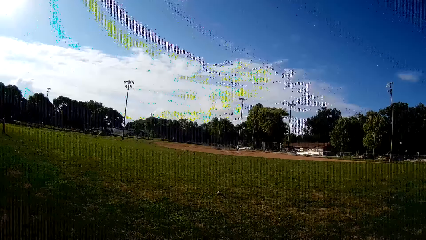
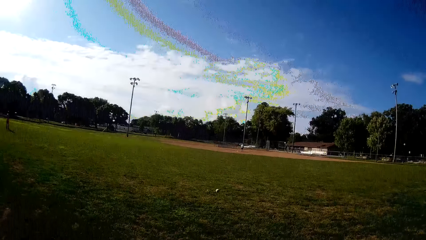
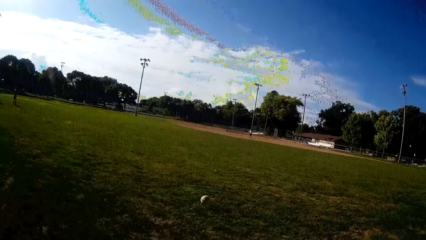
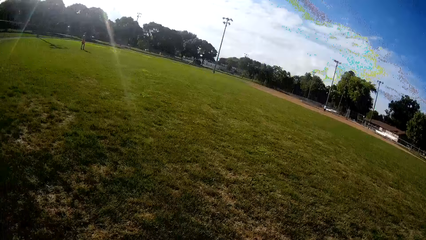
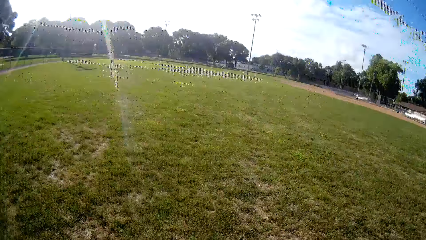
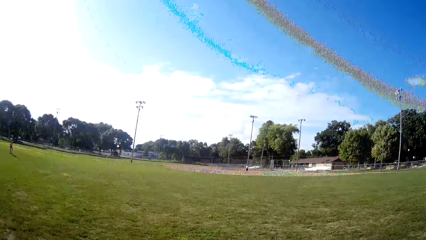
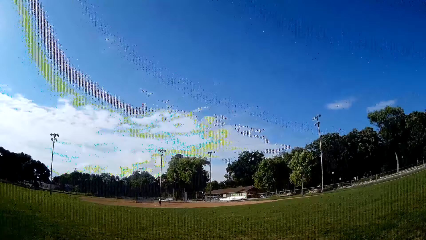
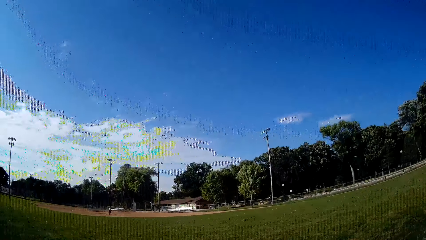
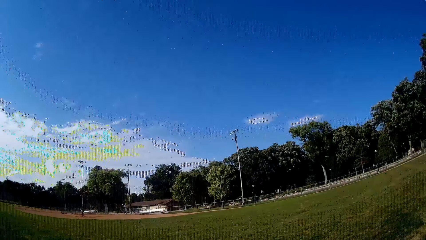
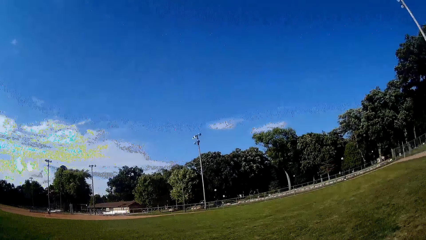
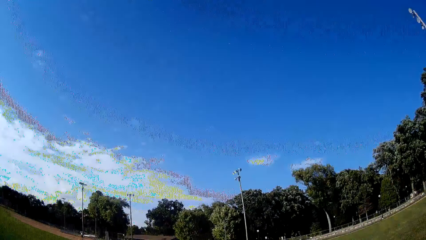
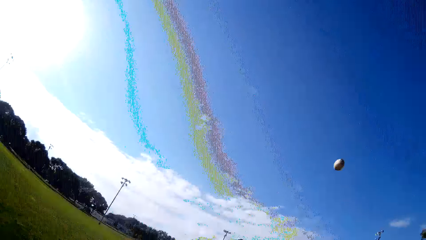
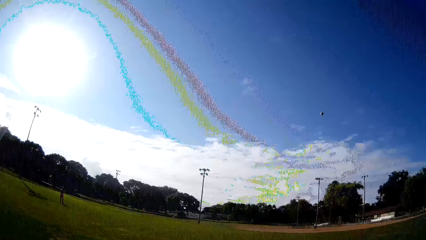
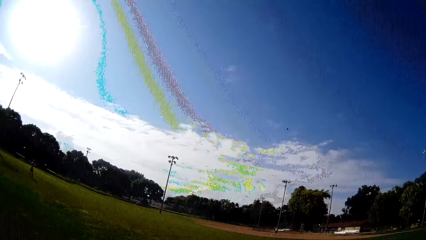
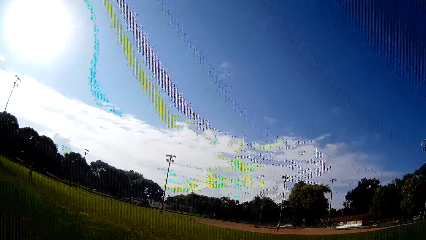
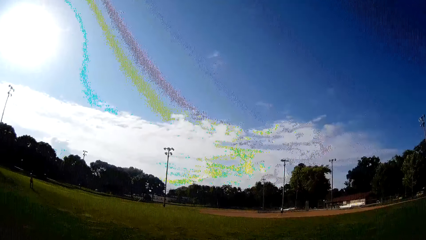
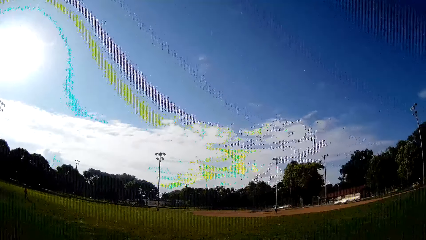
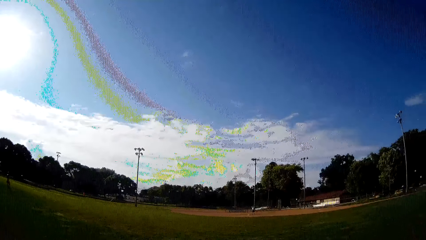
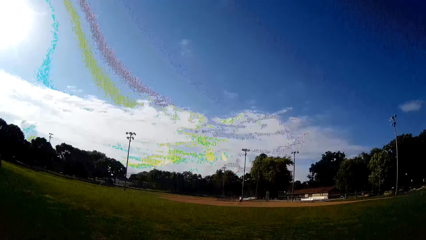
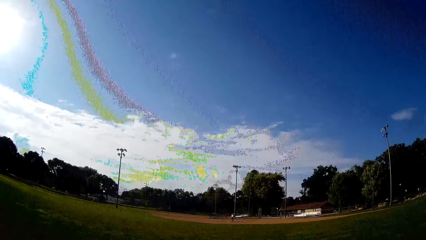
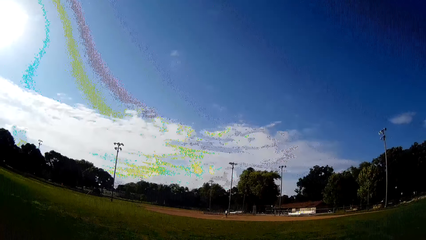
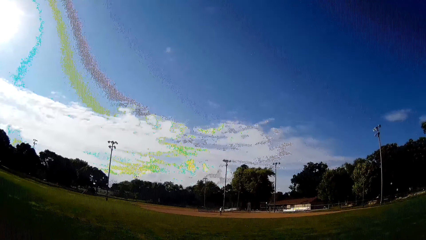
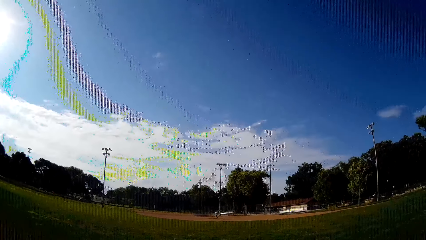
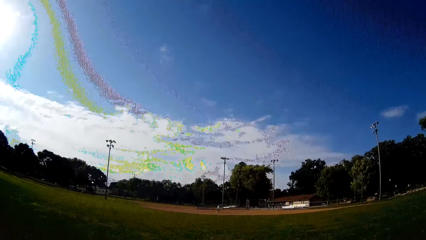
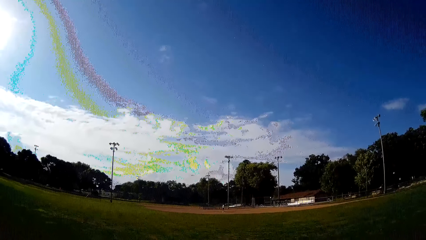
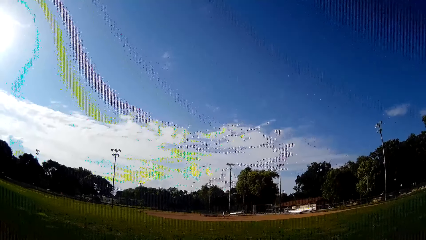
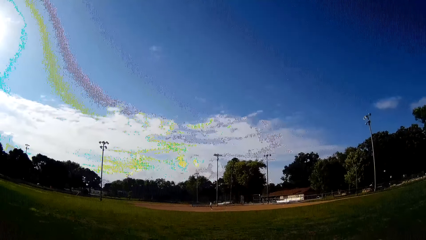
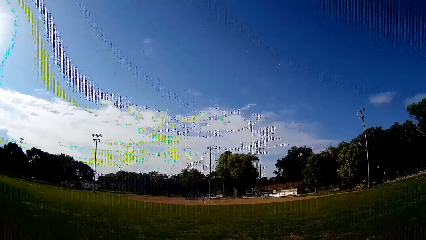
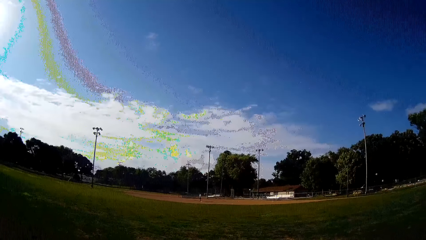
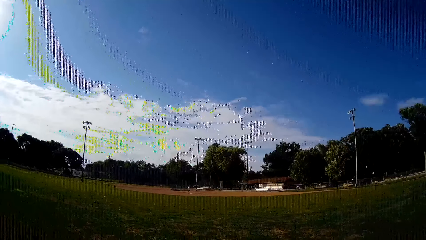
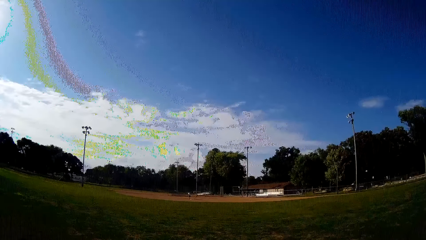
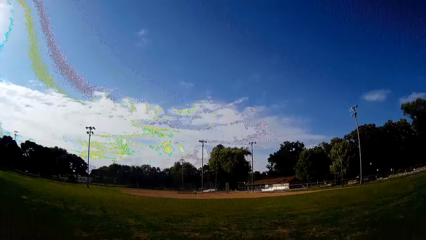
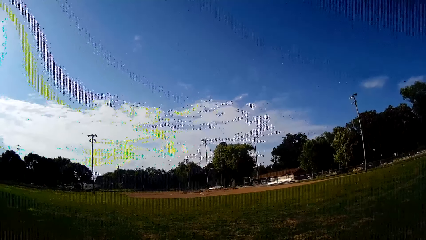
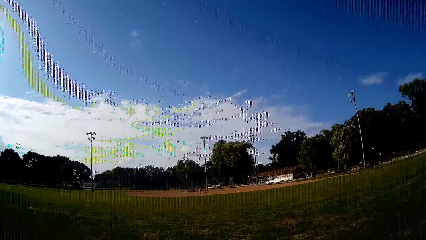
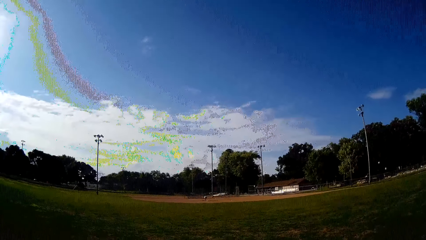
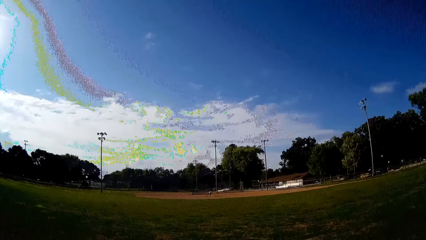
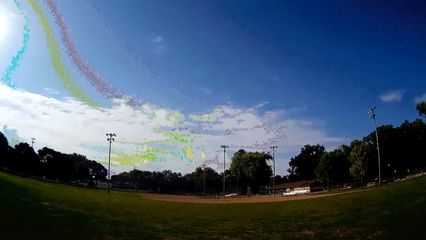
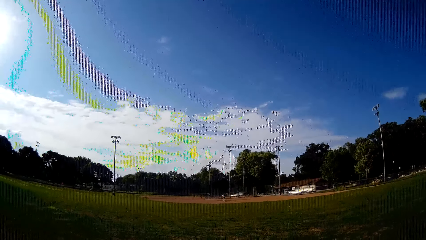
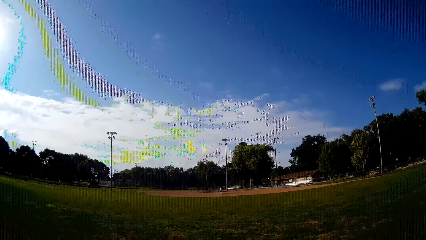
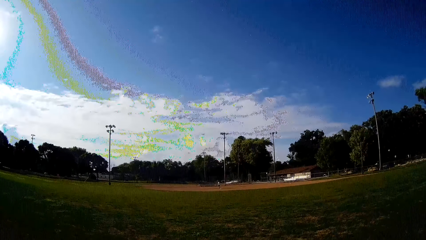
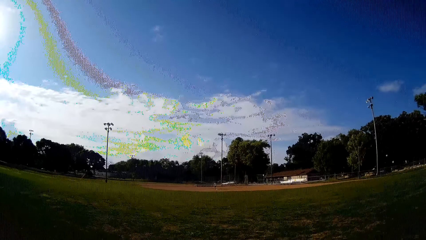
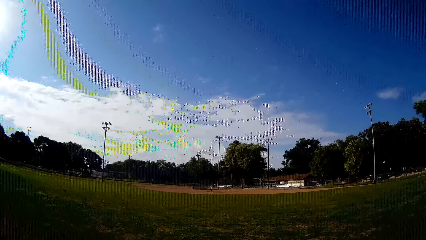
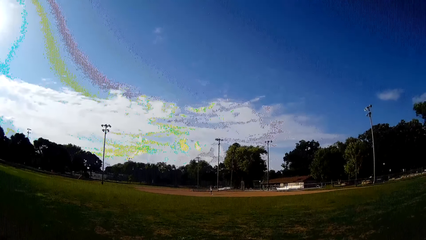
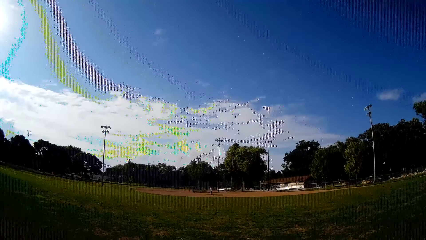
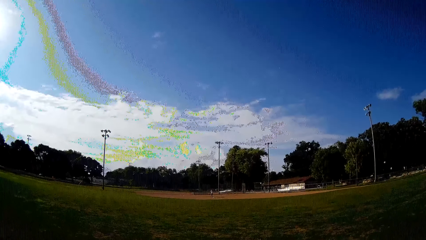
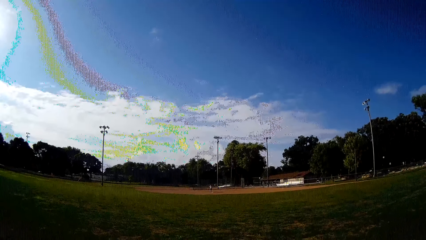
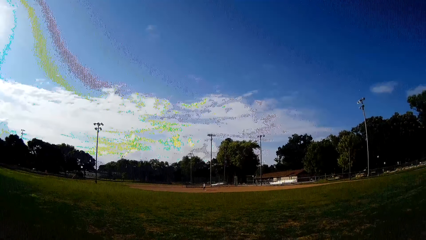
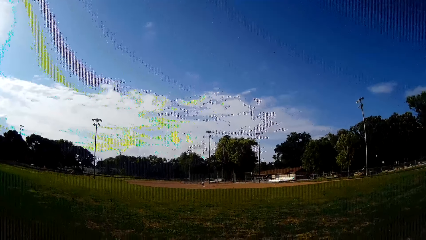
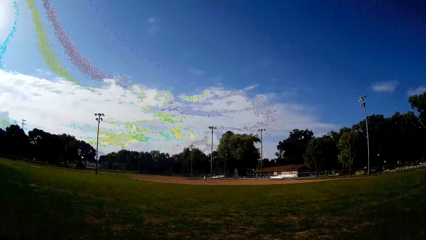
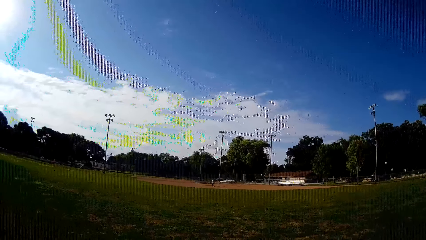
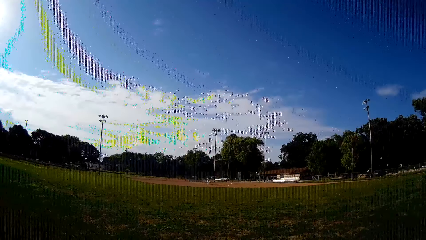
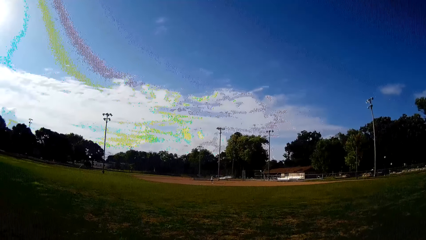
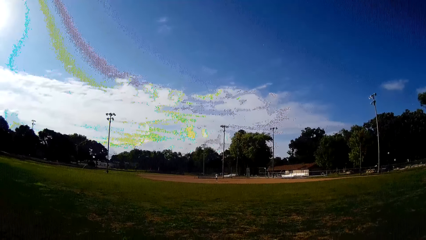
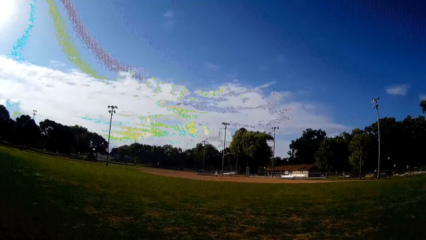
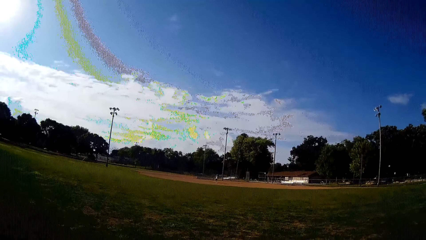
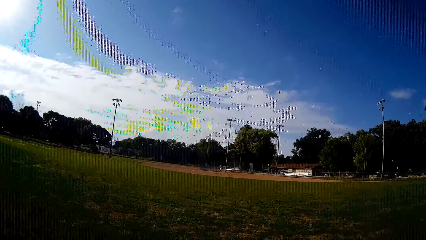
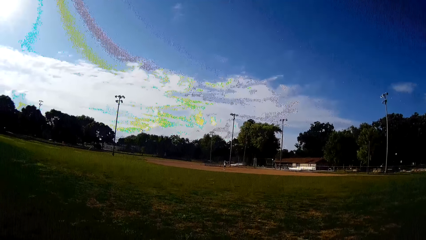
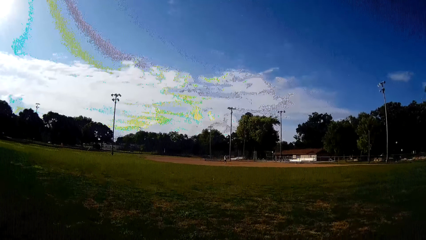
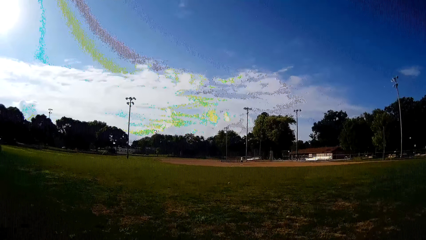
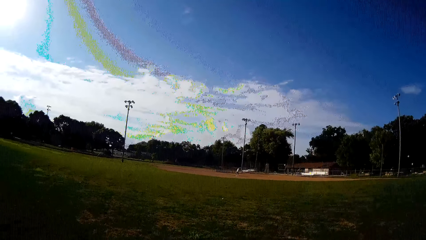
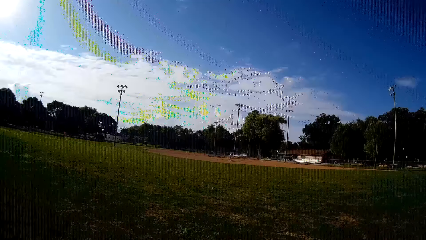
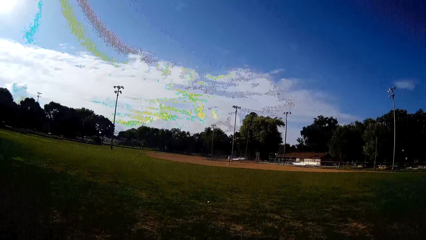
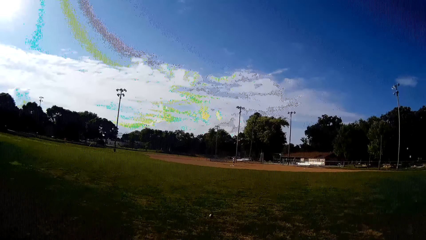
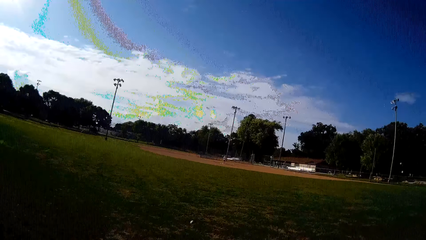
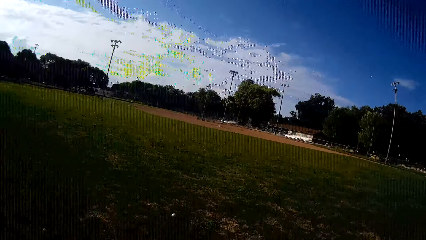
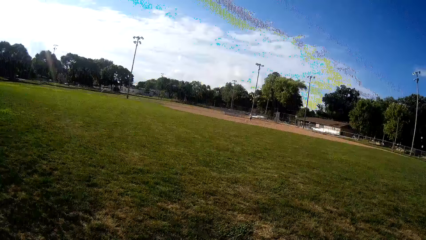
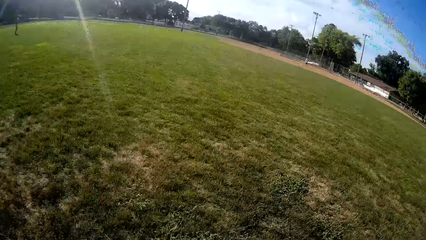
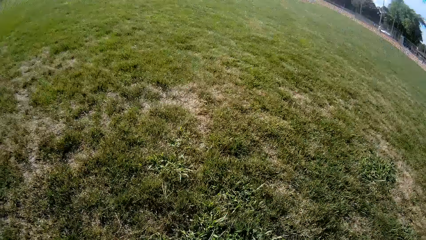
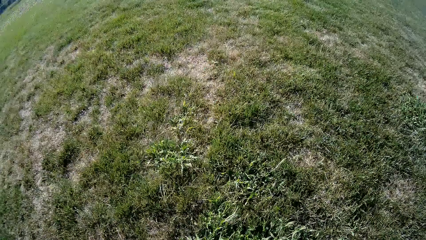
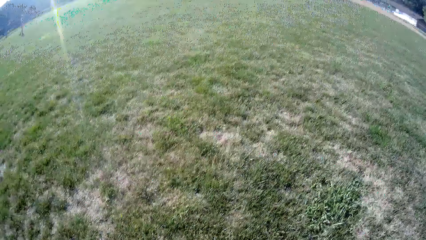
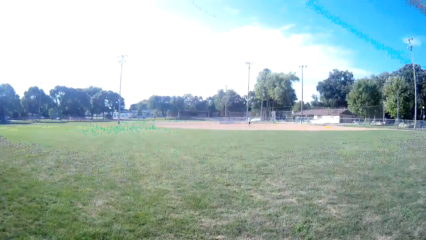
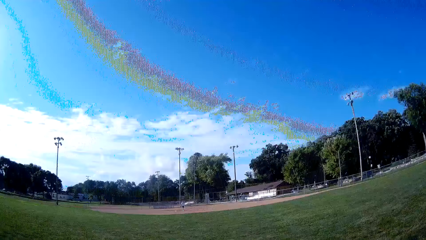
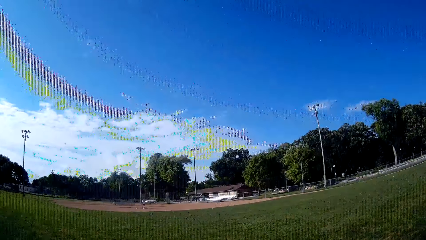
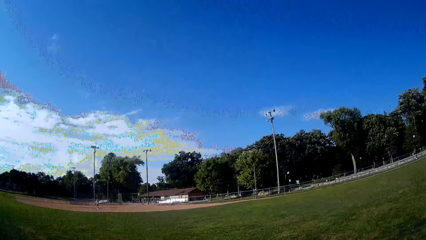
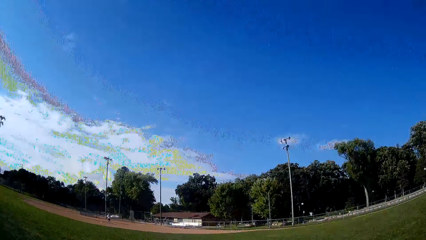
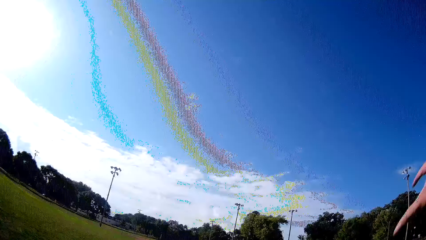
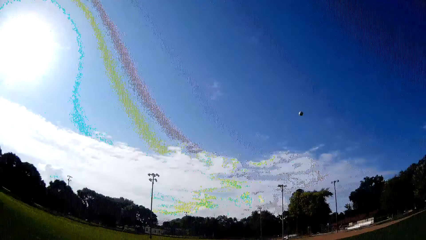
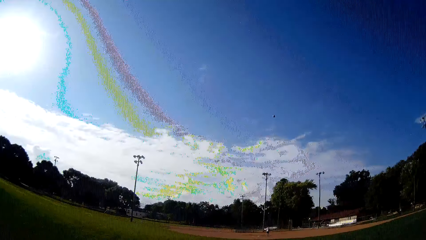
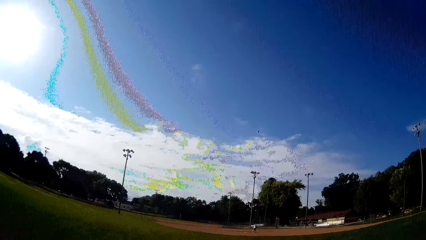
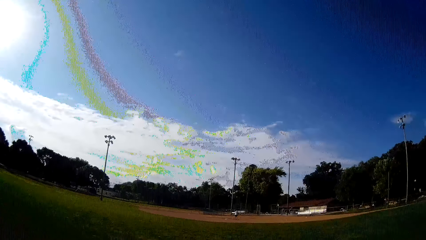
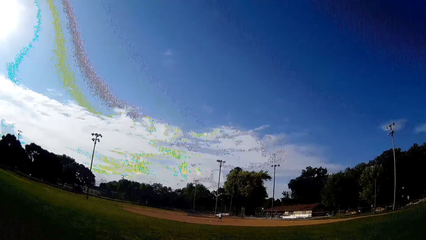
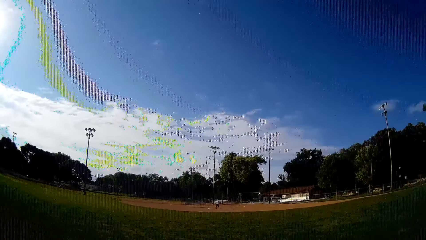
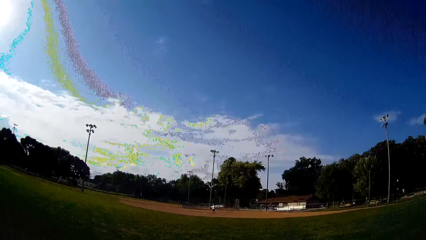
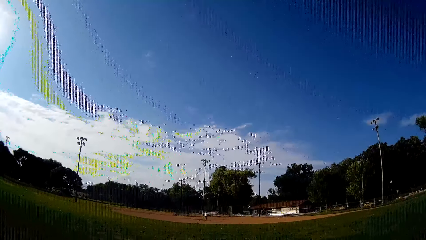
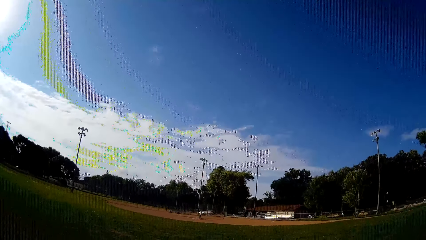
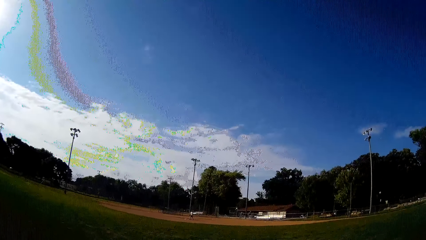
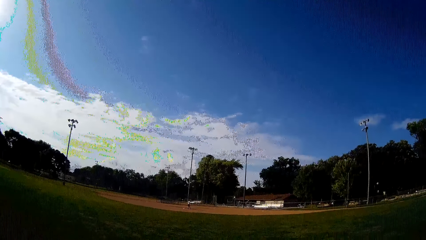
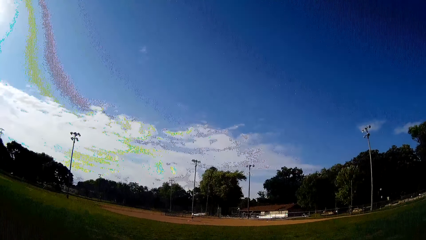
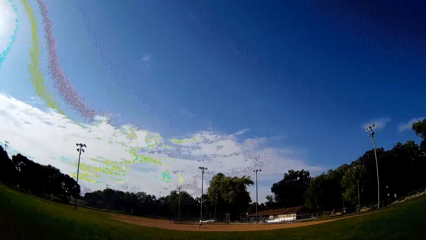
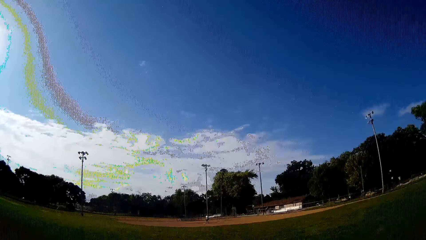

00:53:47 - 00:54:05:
The camera wearer throws the ball. They pick the ball from the ground. They throw the ball towards a man. The man walks towards the ball. The camera wearer picks the ball from the ground. The man plays ball with a bat towards the camera wearer. The camera wearer walks on the field, jogs towards the ball, picks the ball from the ground, and throws the ball towards the man.
